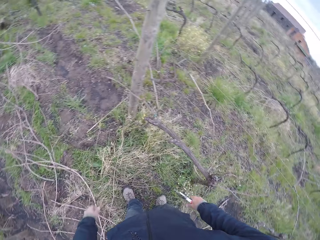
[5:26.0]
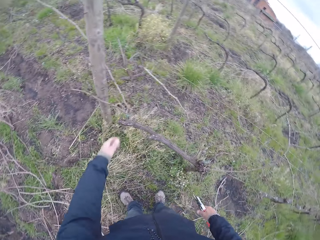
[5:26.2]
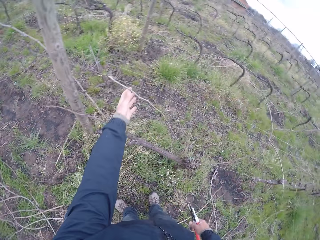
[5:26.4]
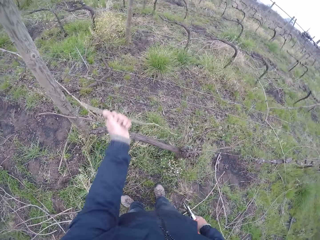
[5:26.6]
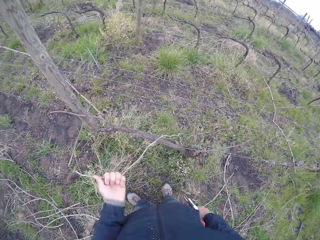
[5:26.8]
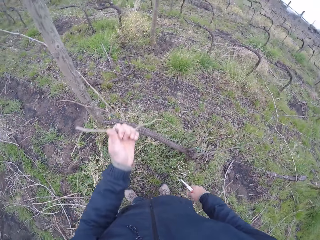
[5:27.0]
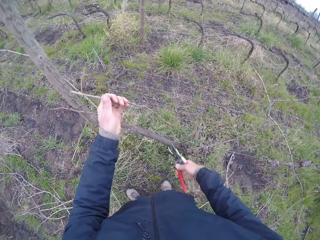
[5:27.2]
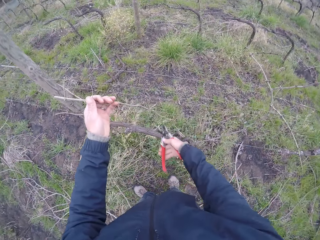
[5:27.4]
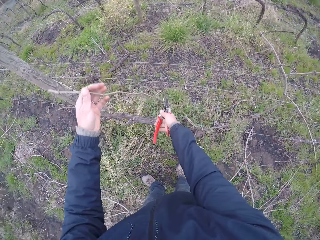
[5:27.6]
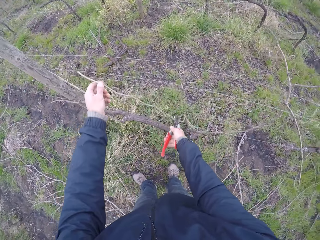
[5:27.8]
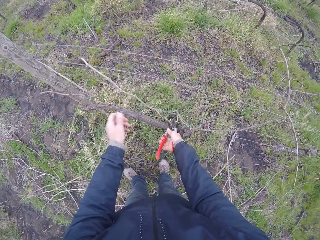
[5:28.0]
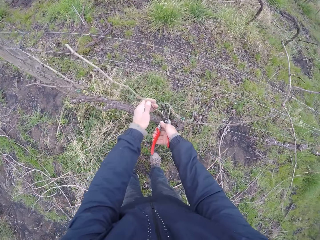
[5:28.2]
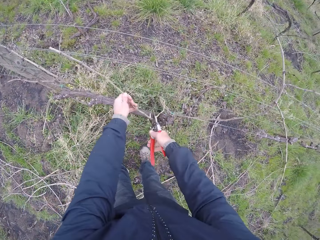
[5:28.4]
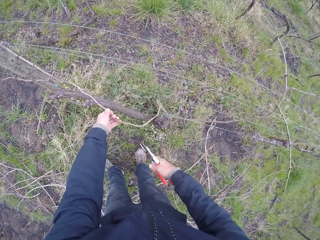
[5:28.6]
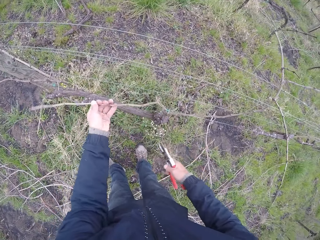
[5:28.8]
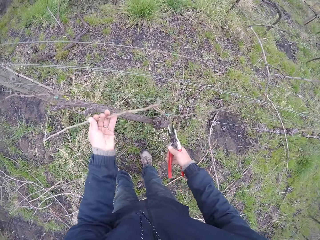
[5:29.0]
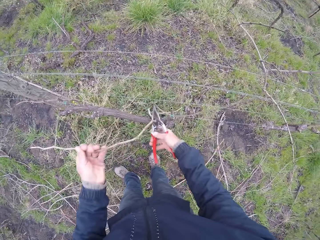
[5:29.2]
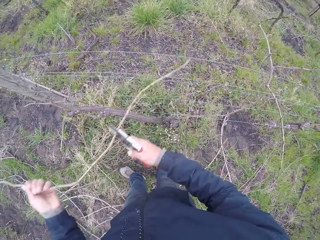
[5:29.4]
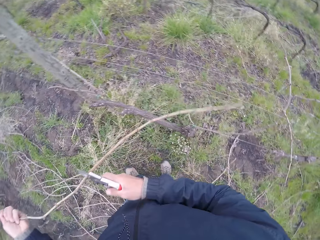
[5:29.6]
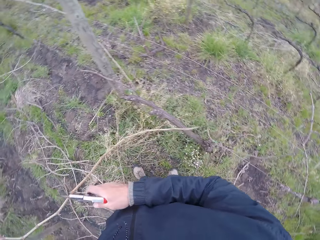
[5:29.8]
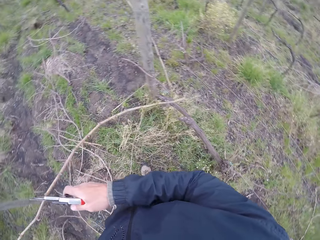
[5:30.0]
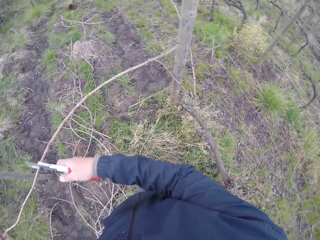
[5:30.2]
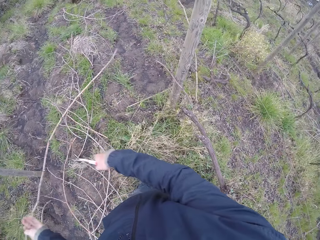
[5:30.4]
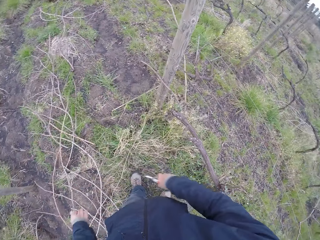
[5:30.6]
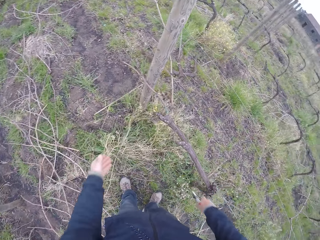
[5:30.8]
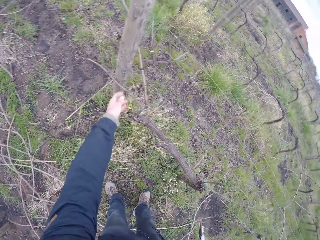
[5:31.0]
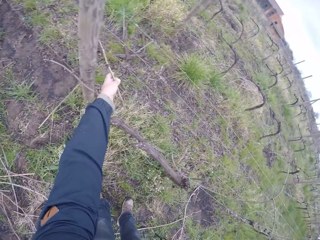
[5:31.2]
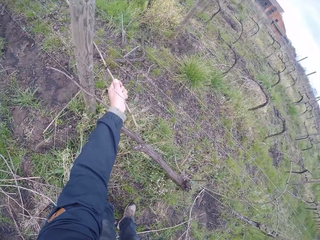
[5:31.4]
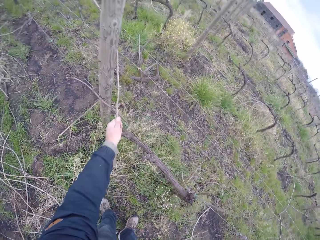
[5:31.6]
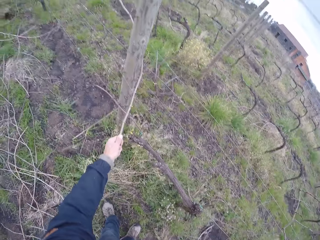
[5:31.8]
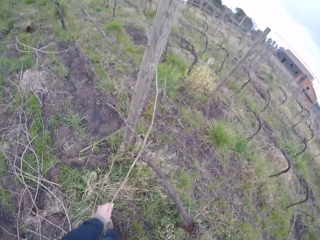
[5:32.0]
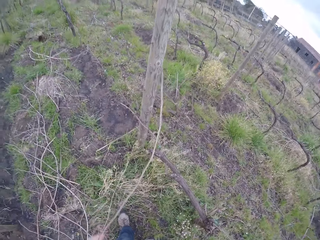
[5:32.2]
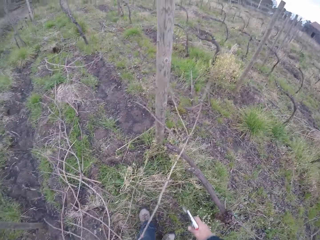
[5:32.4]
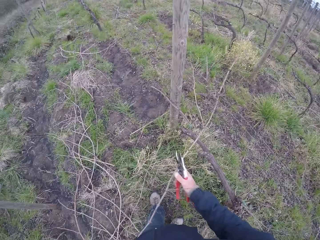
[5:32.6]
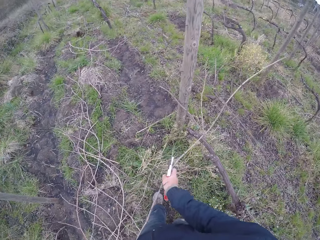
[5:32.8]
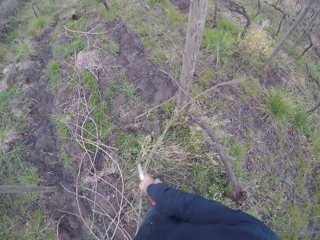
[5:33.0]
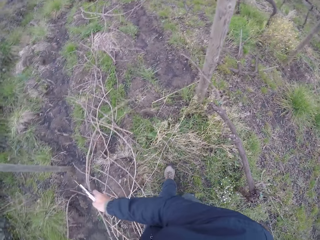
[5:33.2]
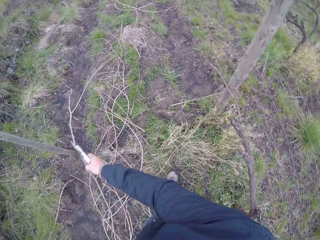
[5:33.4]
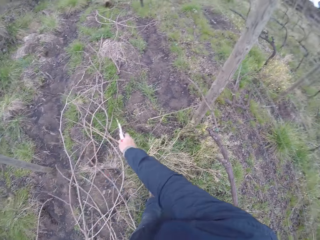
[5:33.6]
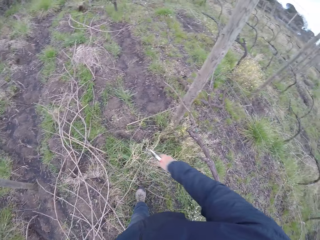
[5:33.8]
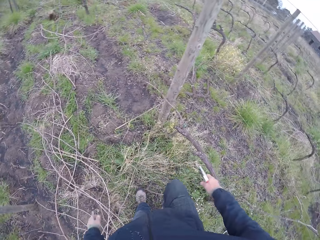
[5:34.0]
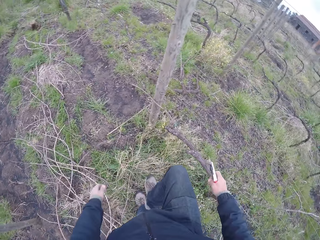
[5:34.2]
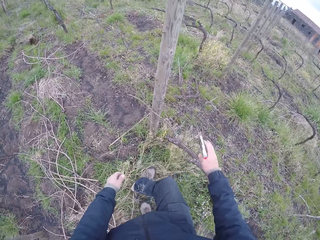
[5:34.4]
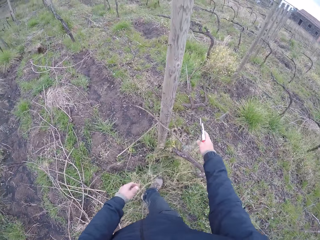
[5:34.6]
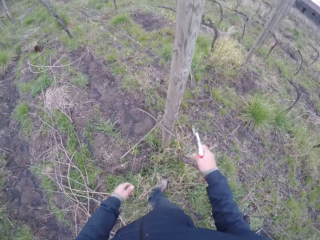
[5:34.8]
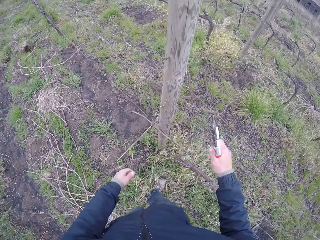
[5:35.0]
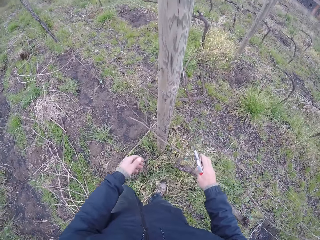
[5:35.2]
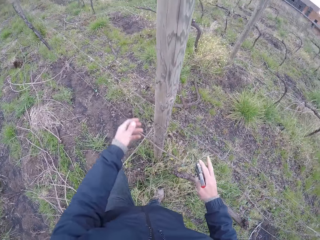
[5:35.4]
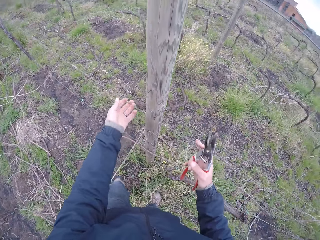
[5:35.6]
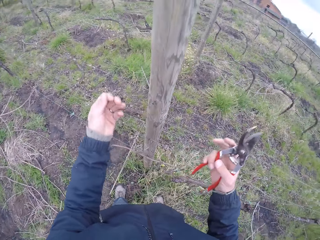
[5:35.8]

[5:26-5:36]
The camera wearer drops the tree branch or twigs on the ground with his left hand. He pulls a twig. He cuts the tree branch with the pliers with his right hand. He holds the twig with the pliers. He pulls a twig. He drops the tree branch on the ground with his left hand. He pulls the tree branch with his left hand. He drops the tree branch on the ground with his right hand.

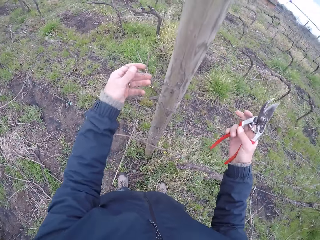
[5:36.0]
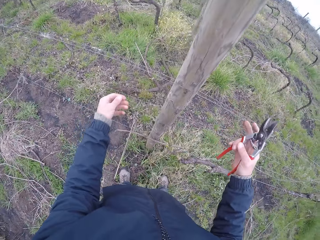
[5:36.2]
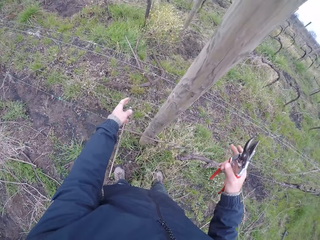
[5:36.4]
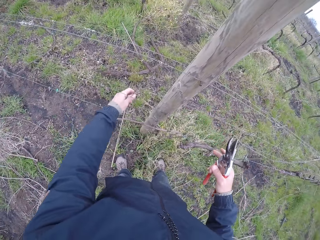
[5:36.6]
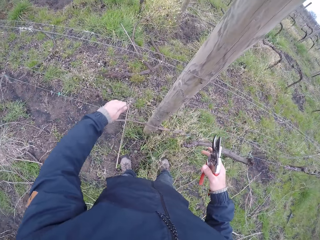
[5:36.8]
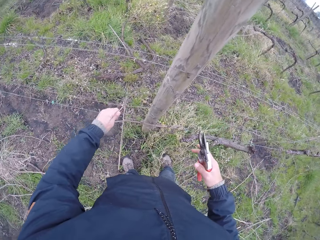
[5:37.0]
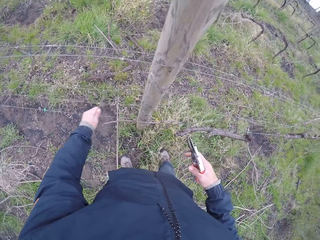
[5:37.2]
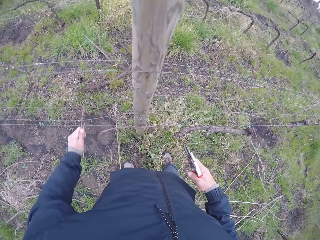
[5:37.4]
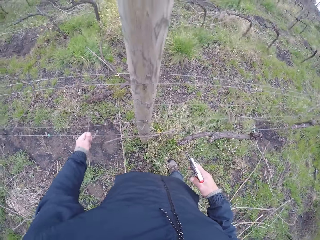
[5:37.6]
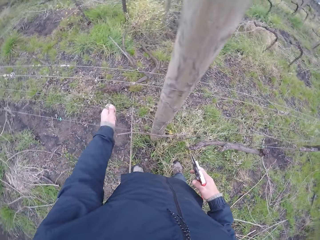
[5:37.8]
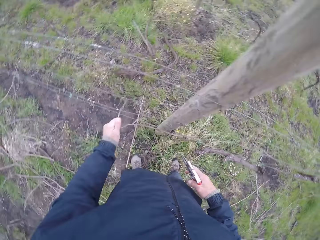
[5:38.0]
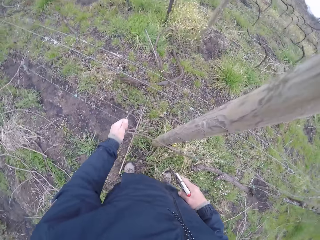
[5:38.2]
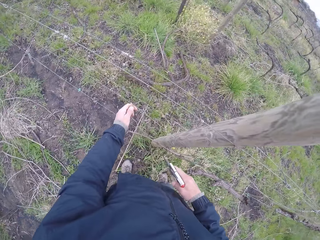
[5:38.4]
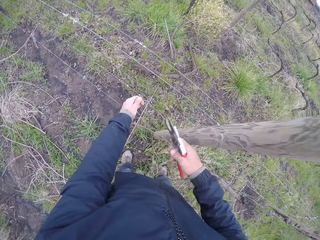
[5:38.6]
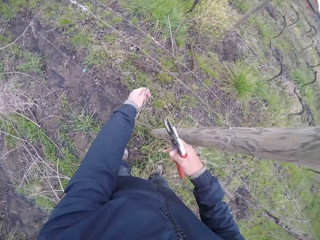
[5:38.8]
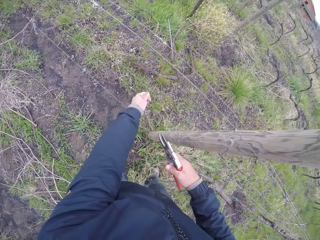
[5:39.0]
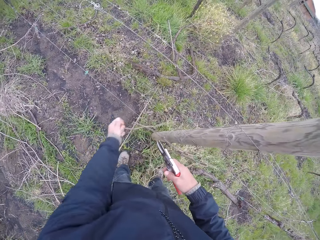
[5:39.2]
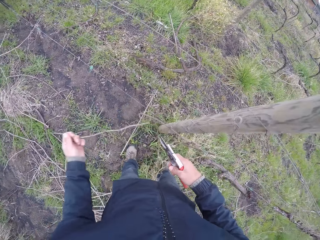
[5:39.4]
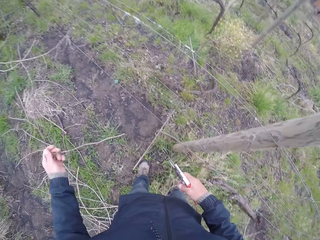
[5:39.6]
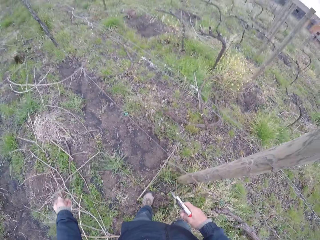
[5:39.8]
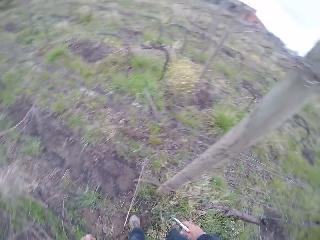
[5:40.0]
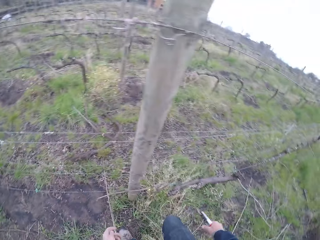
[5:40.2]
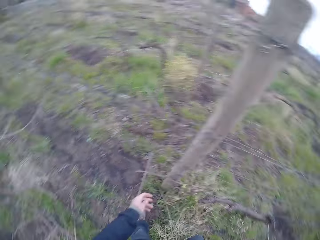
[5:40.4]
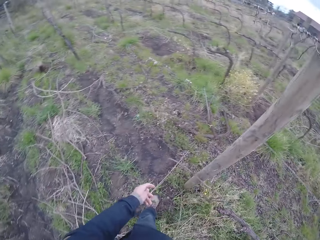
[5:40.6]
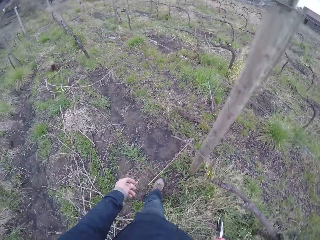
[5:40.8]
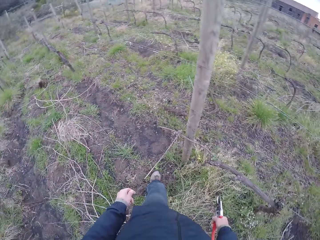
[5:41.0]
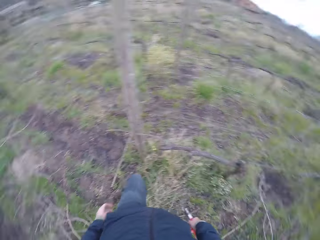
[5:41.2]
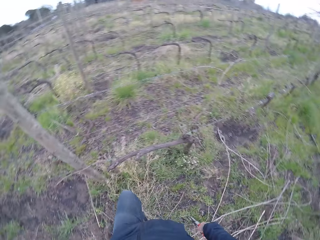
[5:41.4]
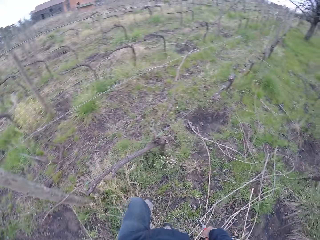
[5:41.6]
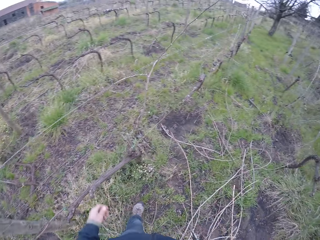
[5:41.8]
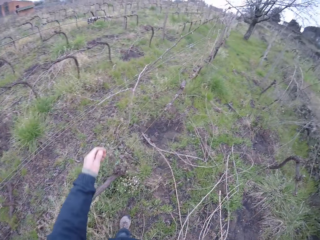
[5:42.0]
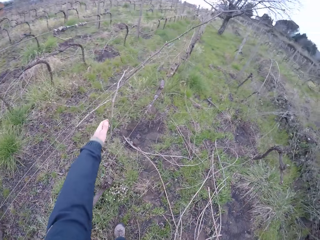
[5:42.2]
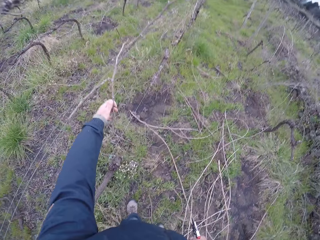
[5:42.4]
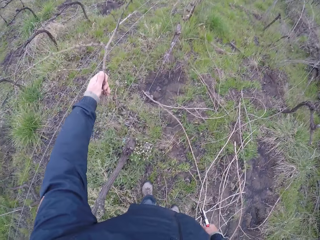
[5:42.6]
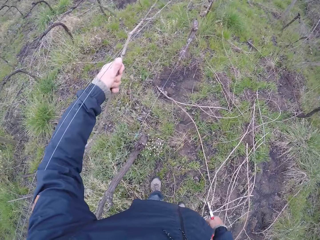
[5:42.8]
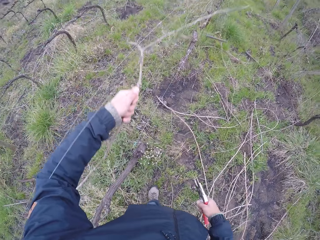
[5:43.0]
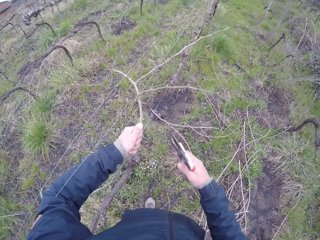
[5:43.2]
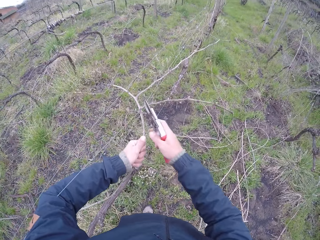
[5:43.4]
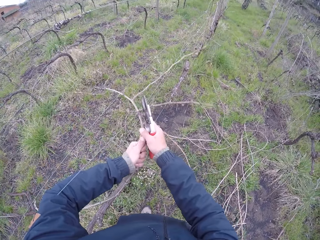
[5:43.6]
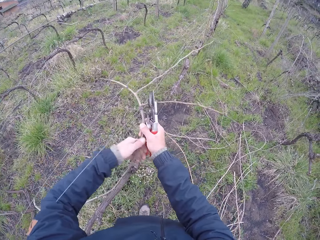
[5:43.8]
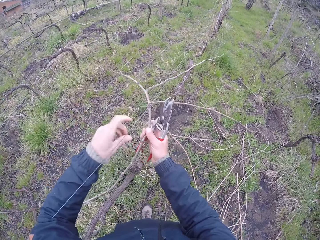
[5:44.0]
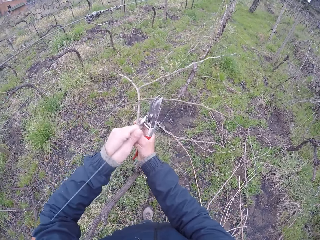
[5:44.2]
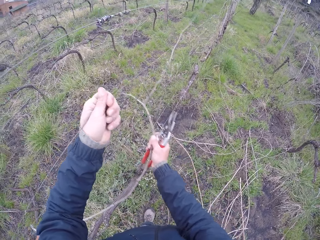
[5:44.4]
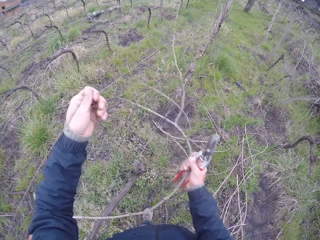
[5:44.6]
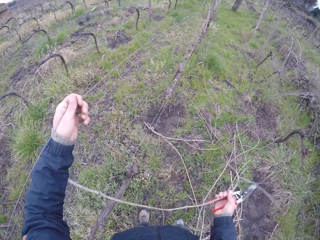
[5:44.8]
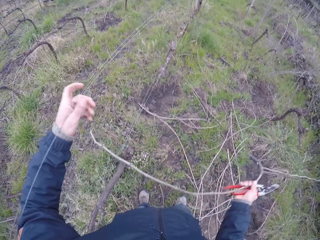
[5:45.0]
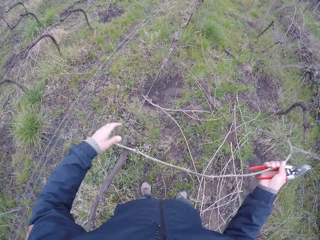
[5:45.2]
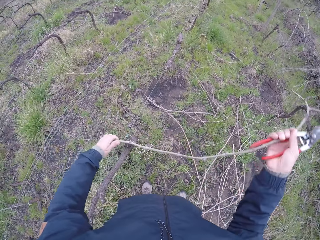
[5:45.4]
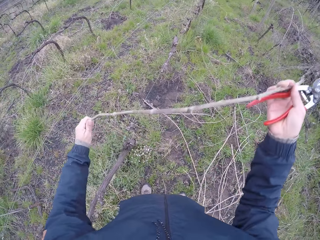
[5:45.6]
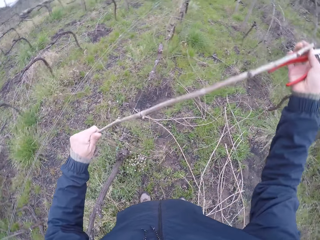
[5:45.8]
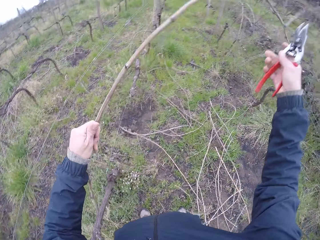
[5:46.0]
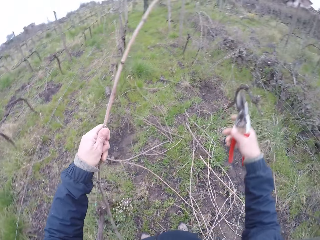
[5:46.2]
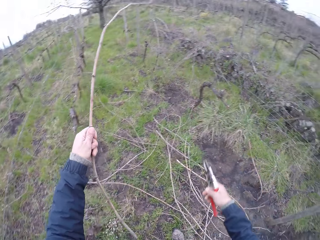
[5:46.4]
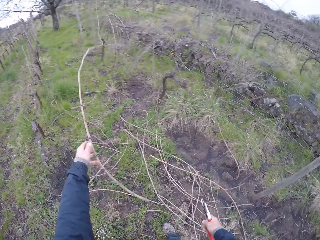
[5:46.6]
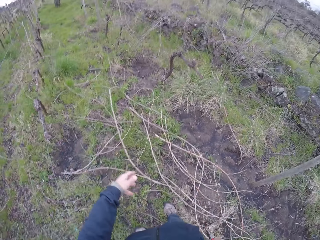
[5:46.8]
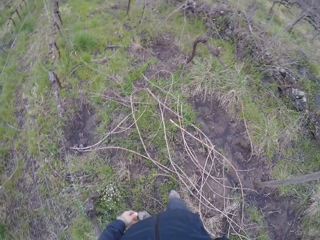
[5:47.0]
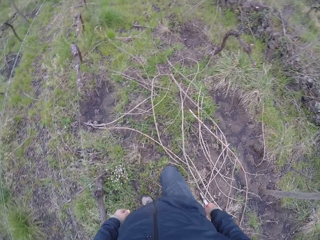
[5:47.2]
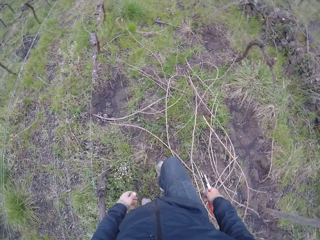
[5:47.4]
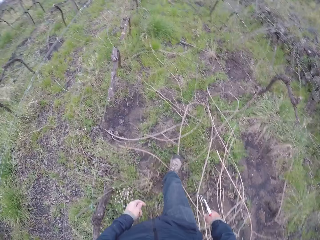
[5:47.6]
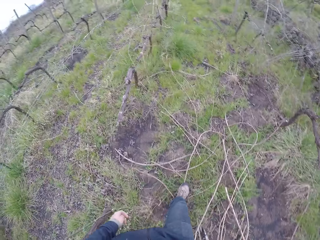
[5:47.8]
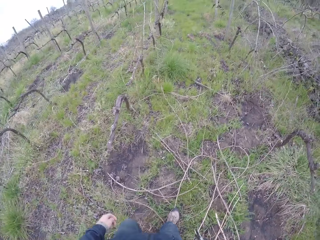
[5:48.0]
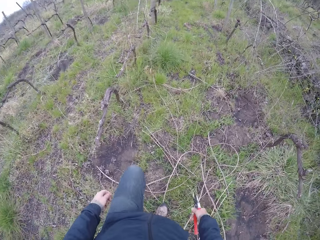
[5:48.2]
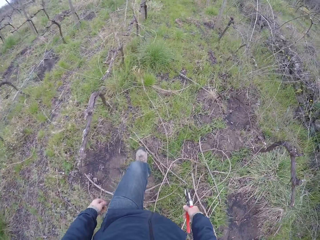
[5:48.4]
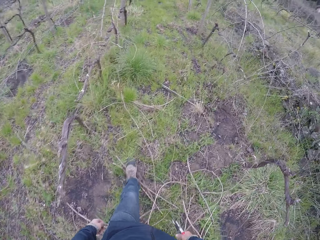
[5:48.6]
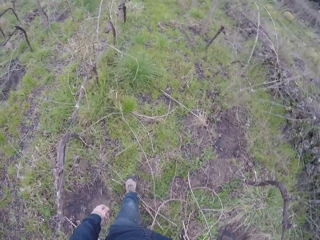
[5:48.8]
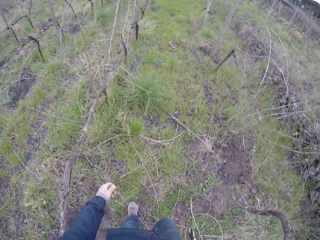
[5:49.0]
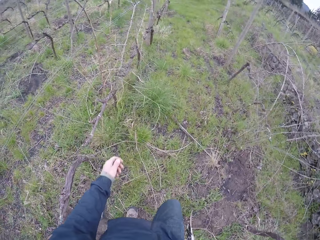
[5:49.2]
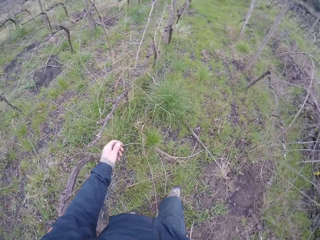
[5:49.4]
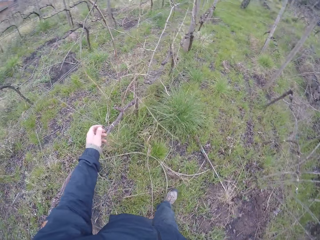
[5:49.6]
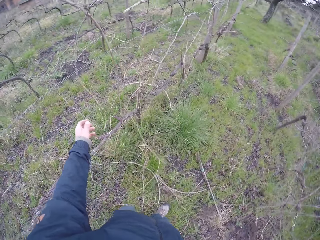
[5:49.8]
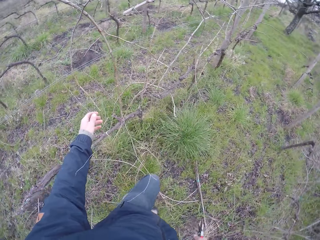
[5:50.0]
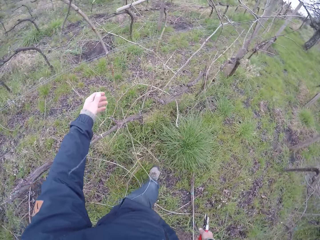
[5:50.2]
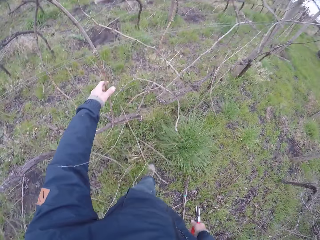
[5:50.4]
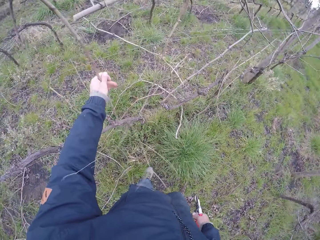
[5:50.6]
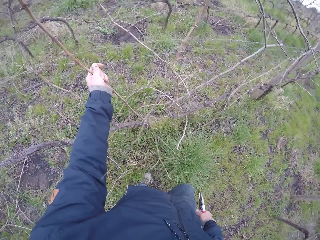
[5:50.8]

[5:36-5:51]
The camera wearer adjusts the wire. He holds the wire with both hands. He pulls a twig. He drops the tree branch on the ground with his left hand. He holds the tree branch with his left hand. He pulls the tree branch with his right hand. He lifts the wire. He drops the tree branch on the ground with his left hand. He walks towards the tree branch.
